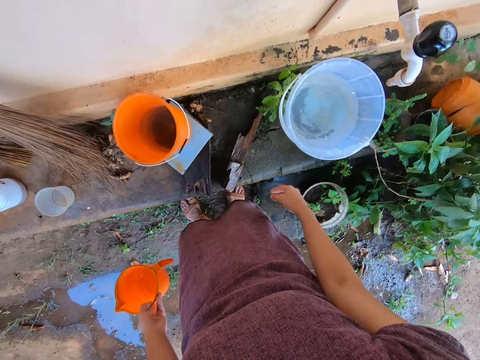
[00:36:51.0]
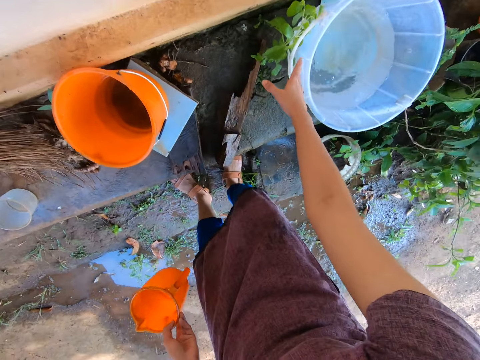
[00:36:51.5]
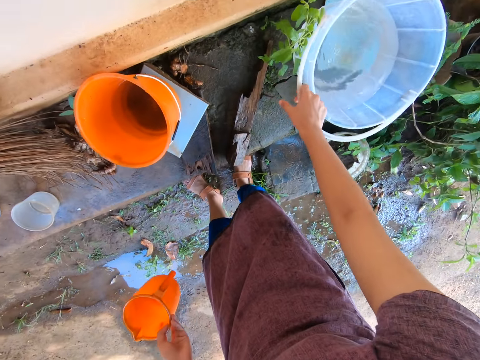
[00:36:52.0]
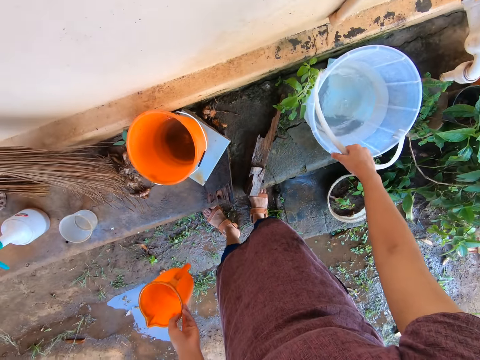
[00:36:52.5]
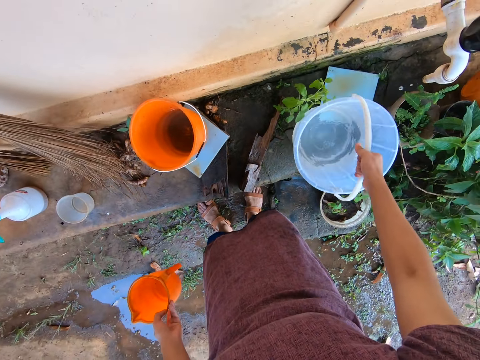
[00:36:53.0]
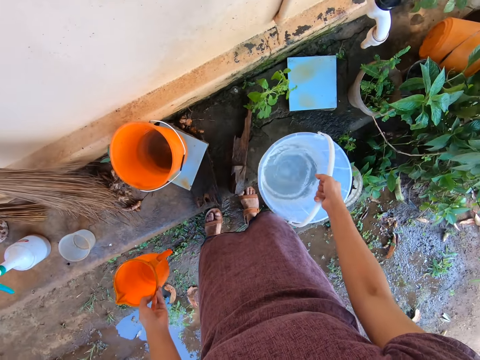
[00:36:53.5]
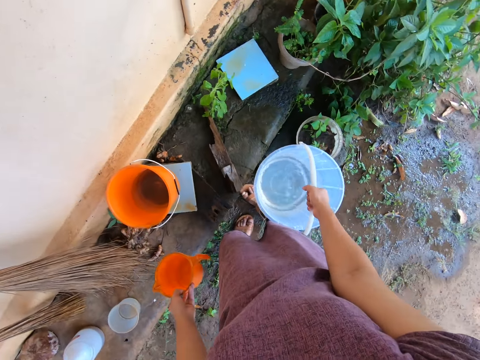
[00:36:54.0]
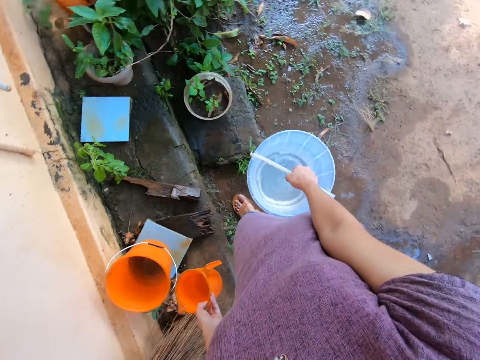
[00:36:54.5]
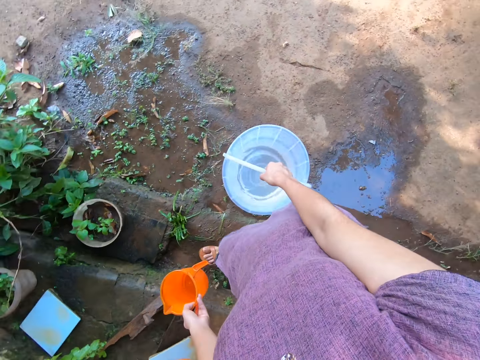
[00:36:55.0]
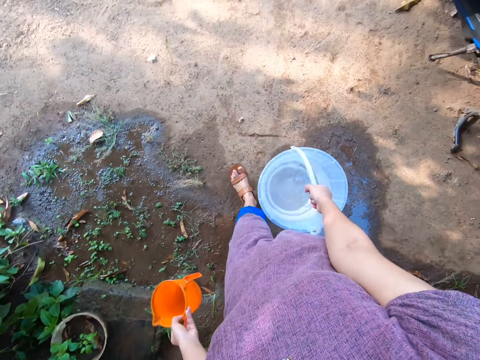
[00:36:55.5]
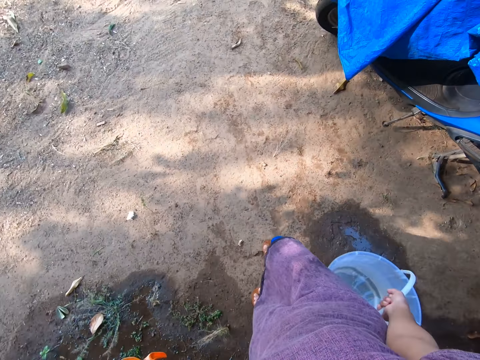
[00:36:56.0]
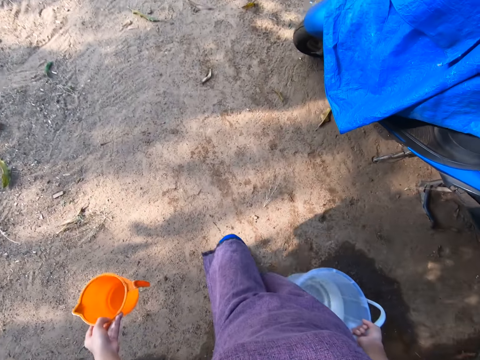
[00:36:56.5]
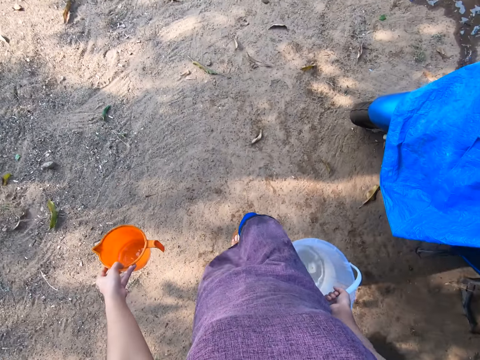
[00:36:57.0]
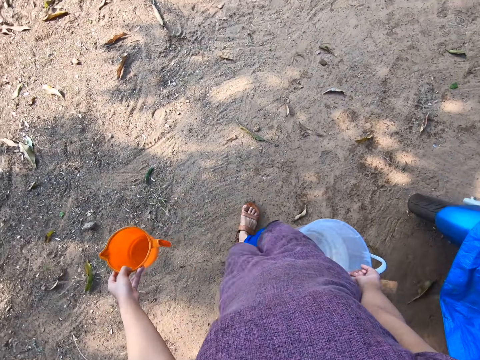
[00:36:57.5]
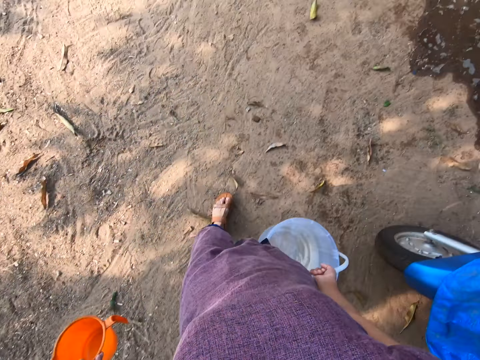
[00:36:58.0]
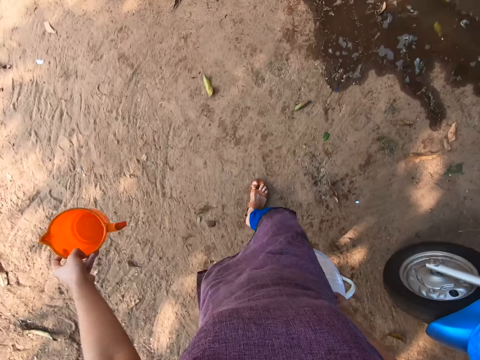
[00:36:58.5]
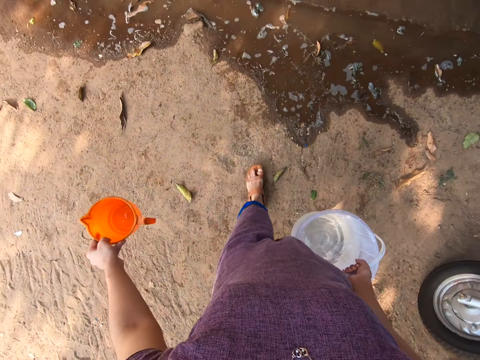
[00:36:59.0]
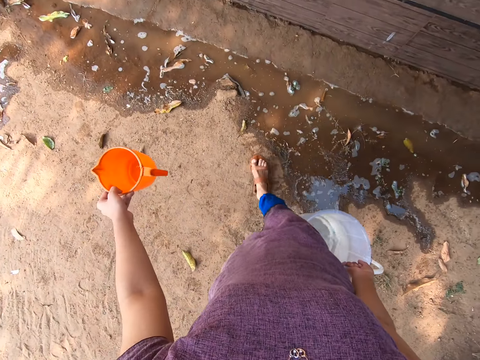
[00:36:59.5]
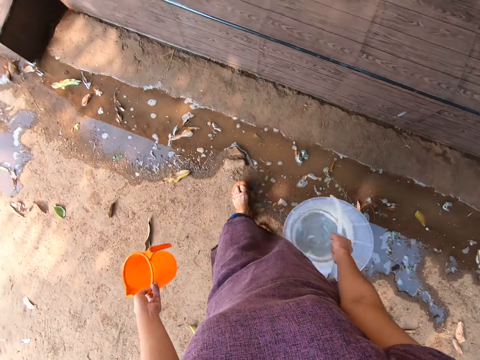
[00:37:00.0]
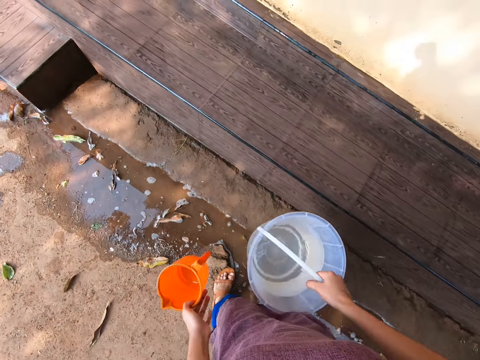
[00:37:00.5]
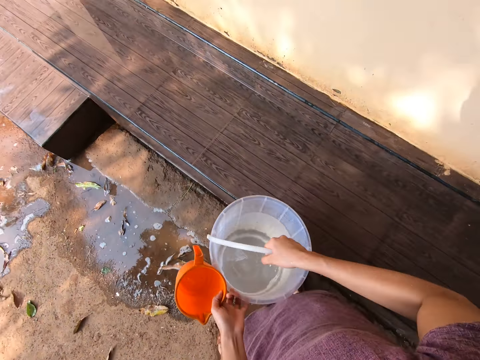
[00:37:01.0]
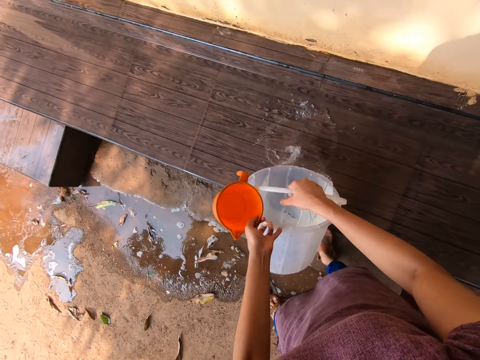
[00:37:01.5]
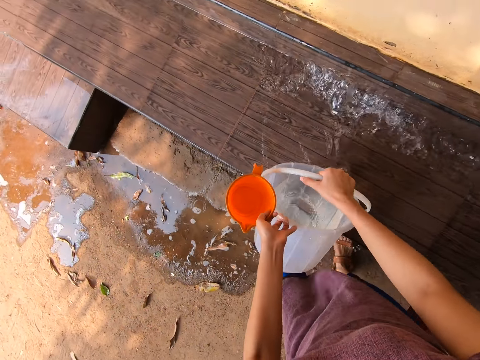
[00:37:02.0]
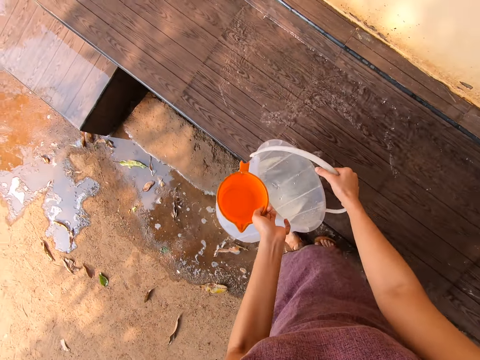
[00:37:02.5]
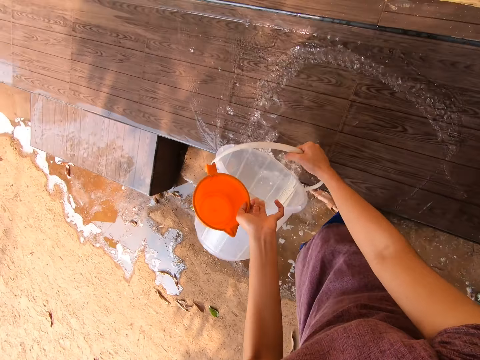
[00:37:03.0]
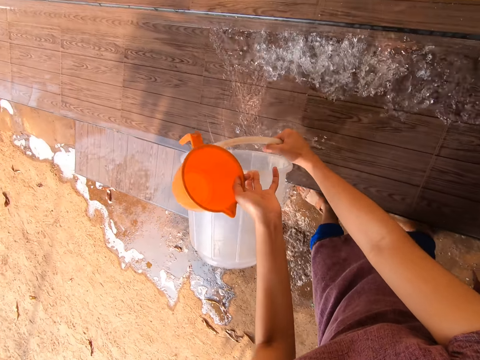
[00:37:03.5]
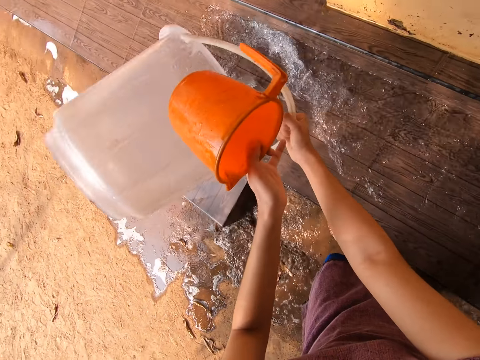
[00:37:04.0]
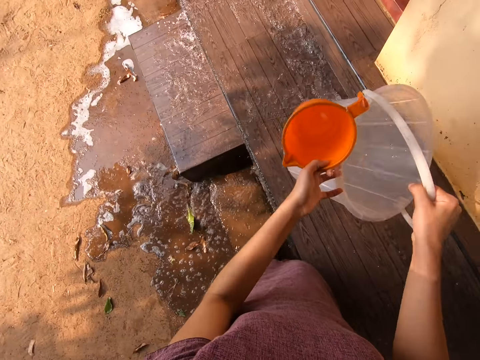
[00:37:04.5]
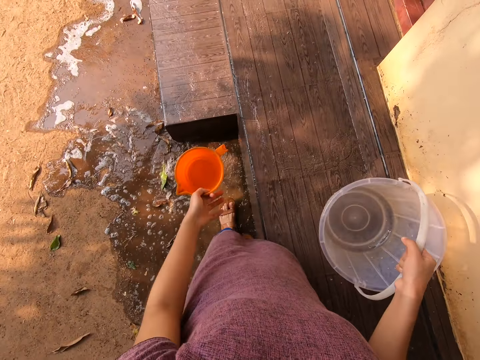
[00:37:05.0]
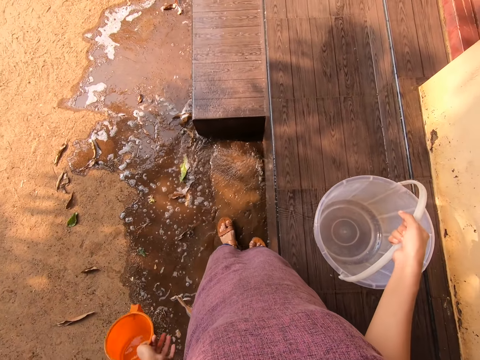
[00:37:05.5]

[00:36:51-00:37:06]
The camera wearer grabs the handle of the bucket with her right hand. She carries the bucket. She lifts the bucket from the stone with the handle in her right hand. She walks towards the staircase. She pours water on the staircase floor from the bucket in both hands.

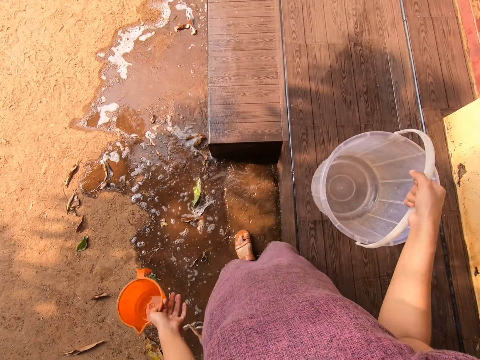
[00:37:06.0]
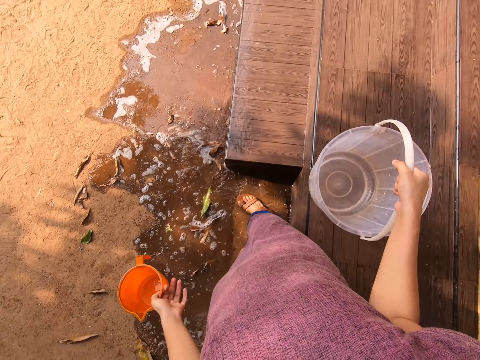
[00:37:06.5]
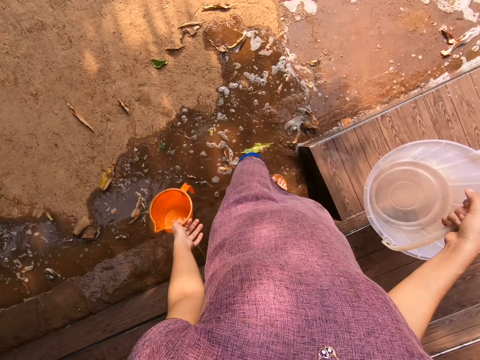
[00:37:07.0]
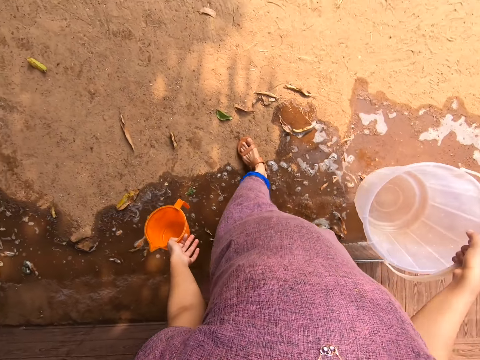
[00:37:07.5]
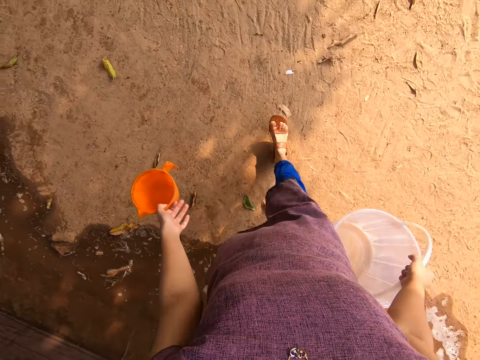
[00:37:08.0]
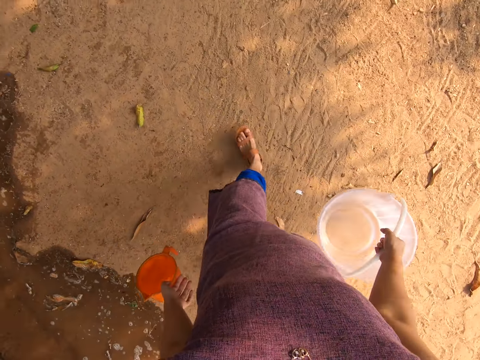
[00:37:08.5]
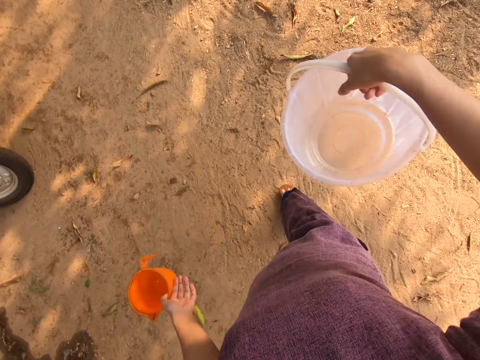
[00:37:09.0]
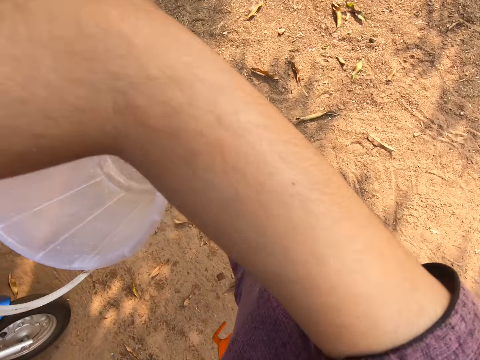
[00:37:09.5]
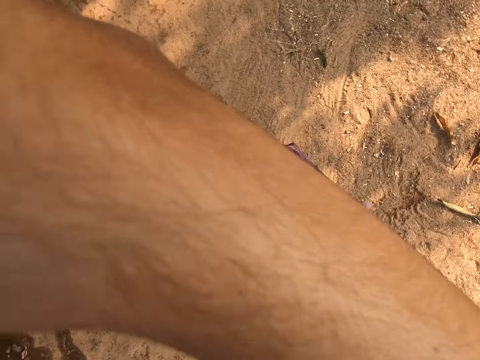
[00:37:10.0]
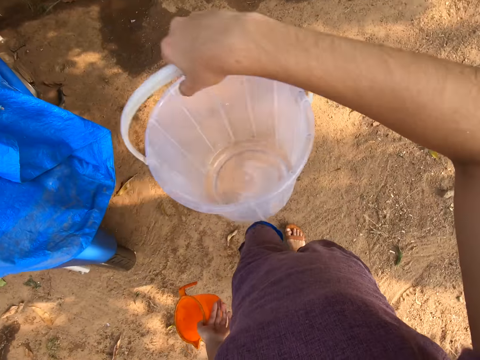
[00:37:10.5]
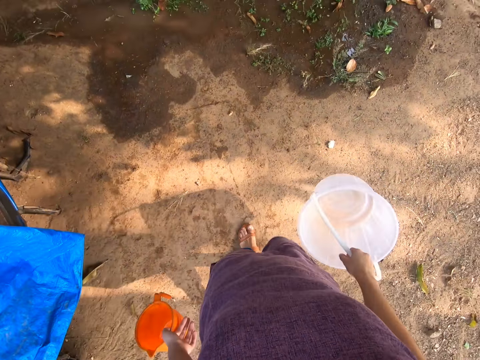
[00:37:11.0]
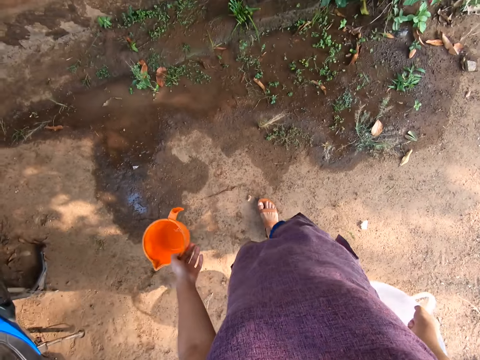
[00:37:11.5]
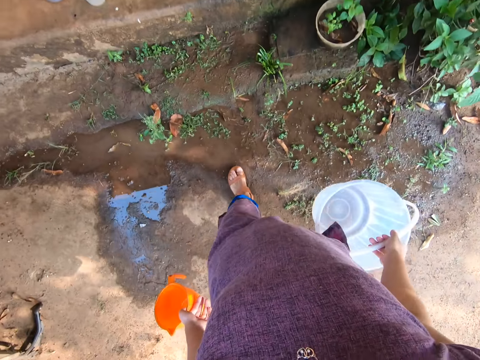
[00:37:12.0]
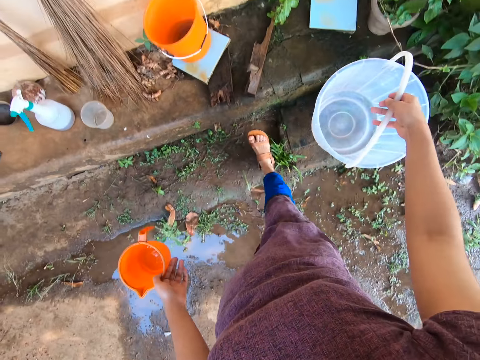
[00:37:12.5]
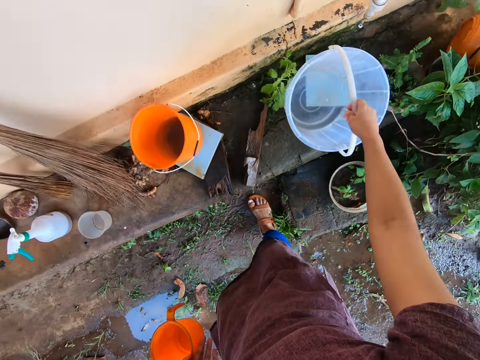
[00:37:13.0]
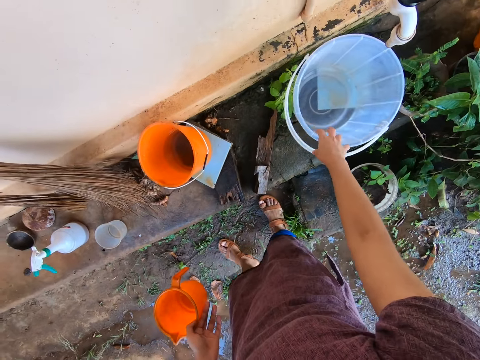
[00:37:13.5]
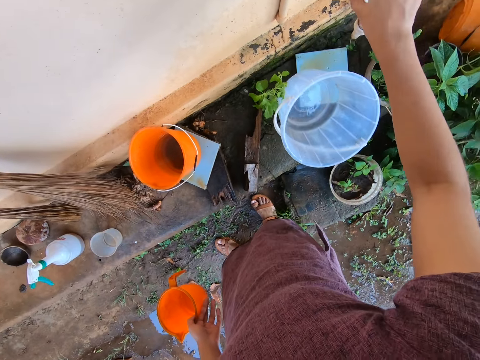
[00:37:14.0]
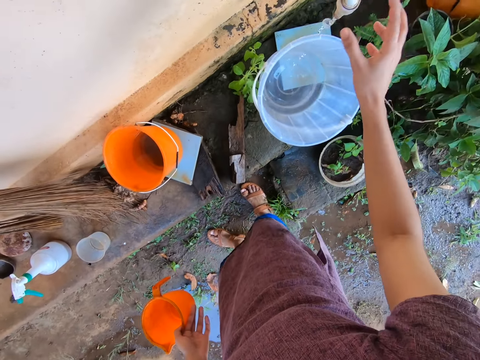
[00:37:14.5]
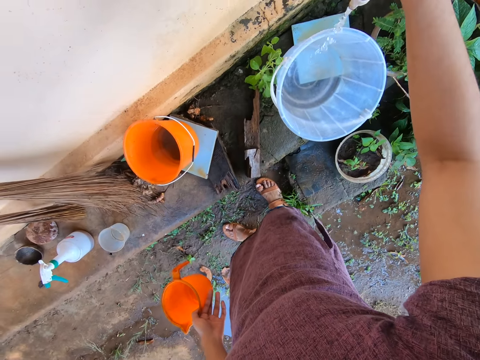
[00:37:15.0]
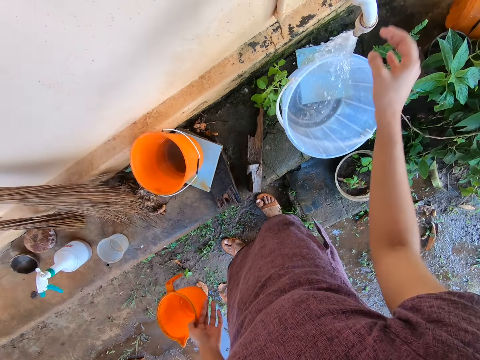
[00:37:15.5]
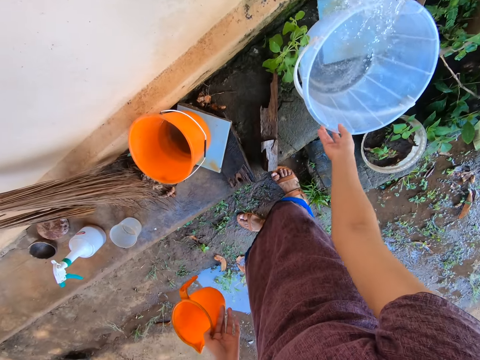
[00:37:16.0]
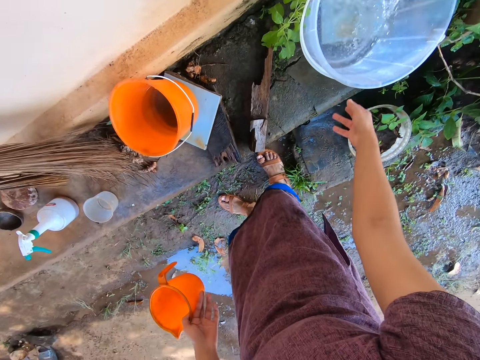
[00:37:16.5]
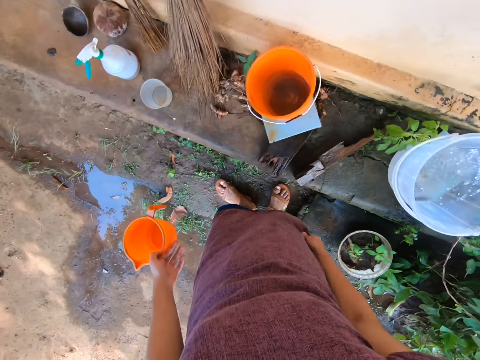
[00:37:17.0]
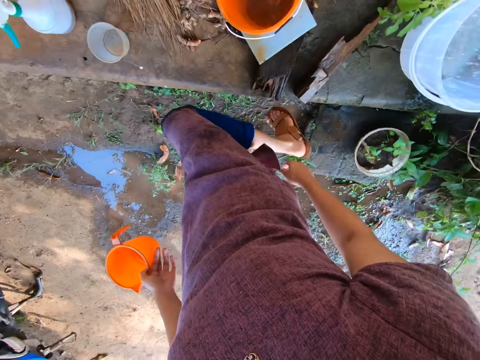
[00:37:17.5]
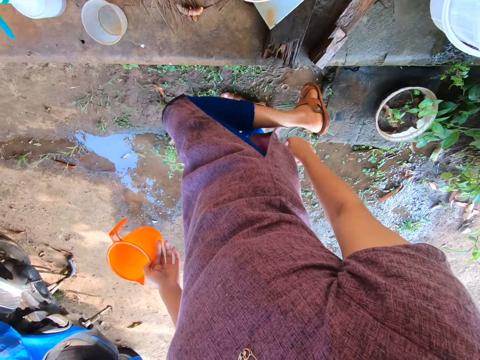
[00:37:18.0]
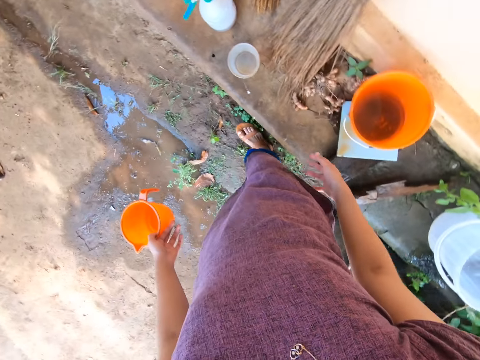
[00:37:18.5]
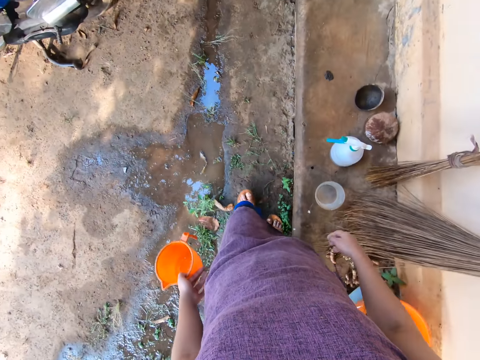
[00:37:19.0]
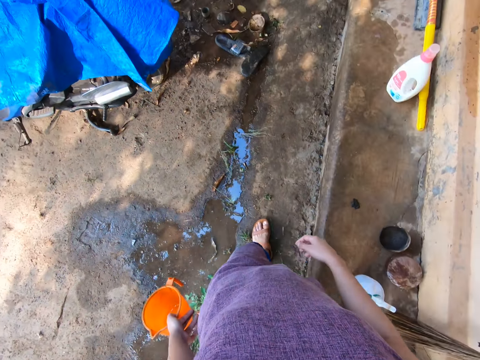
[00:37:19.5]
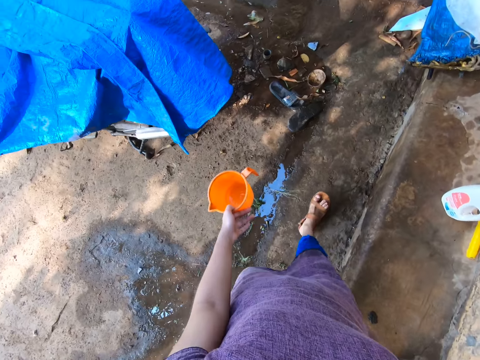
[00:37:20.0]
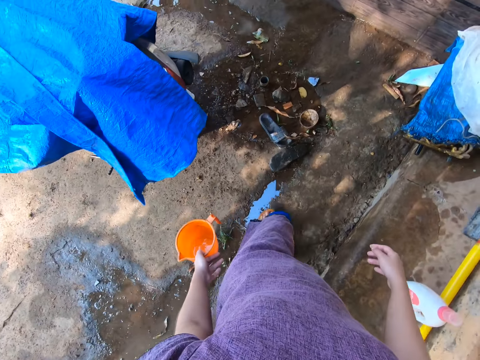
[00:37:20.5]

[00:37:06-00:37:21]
The camera wearer walks around. She cleans her face with her right hand. She drops the bucket on the stone underneath a tap with her right hand. She opens the tap with her right hand. She fills the bucket with water from the tap. She adjusts the bucket on the stone with her right hand.
